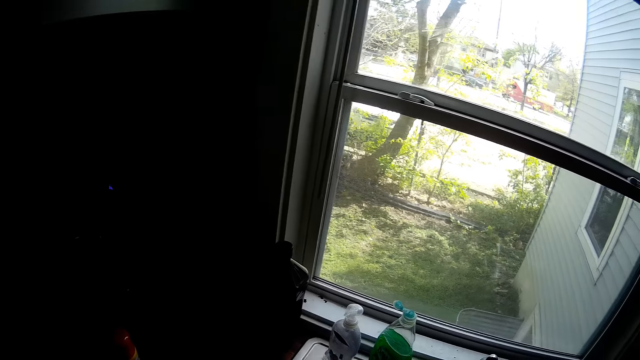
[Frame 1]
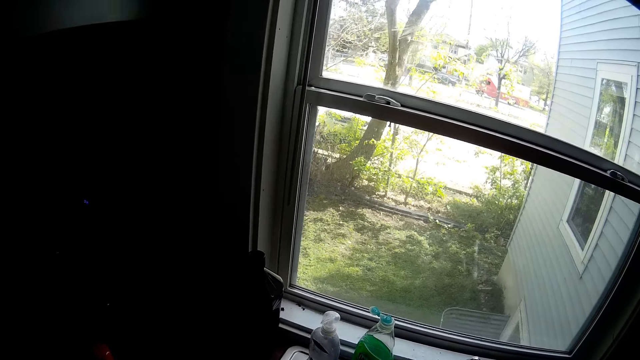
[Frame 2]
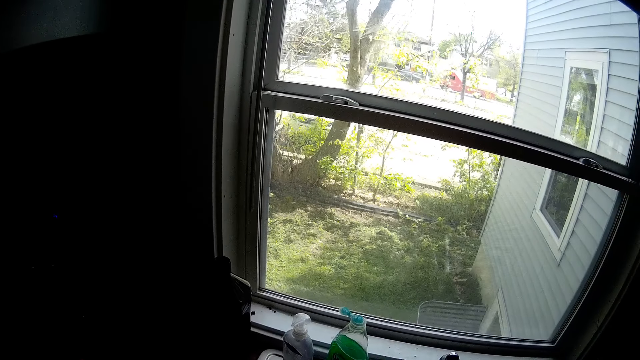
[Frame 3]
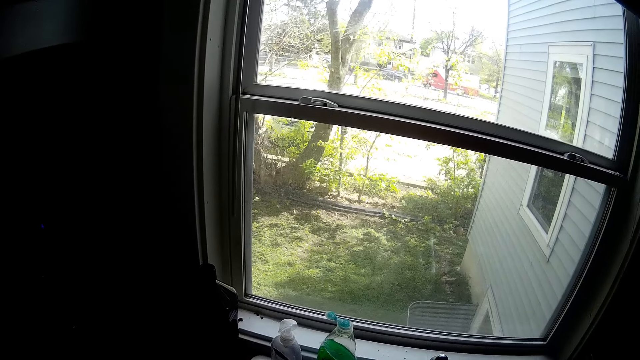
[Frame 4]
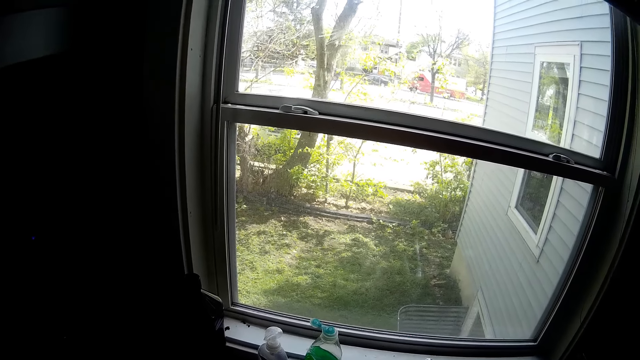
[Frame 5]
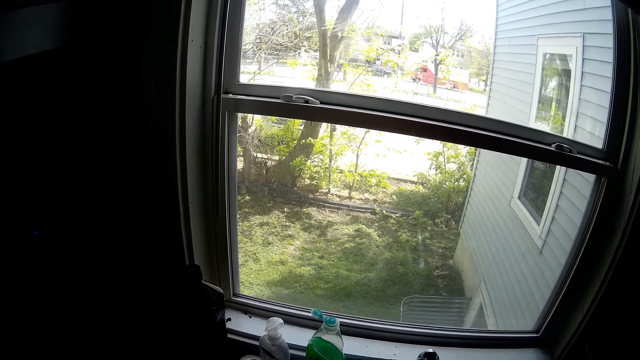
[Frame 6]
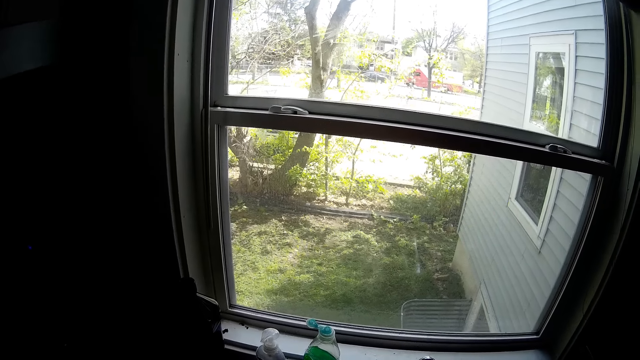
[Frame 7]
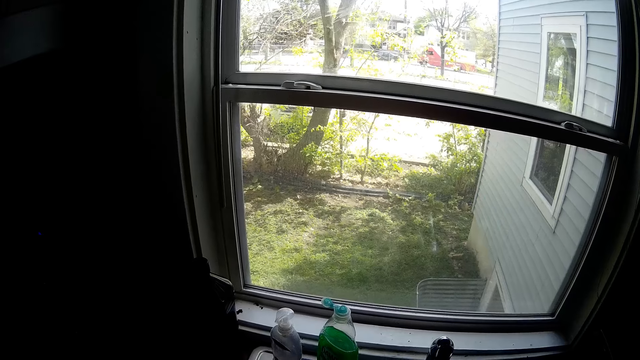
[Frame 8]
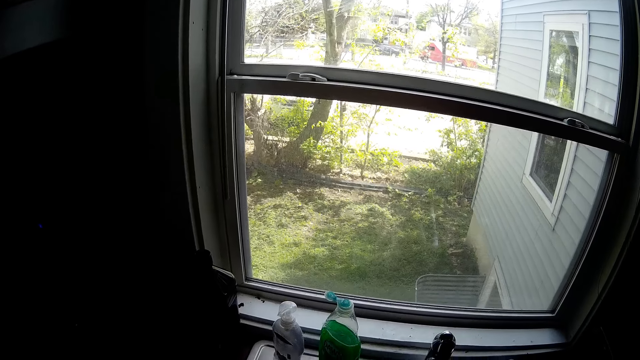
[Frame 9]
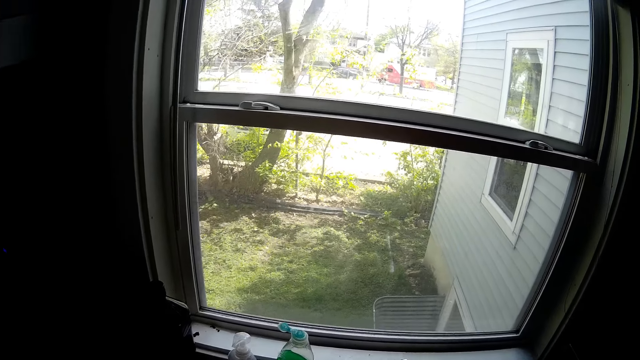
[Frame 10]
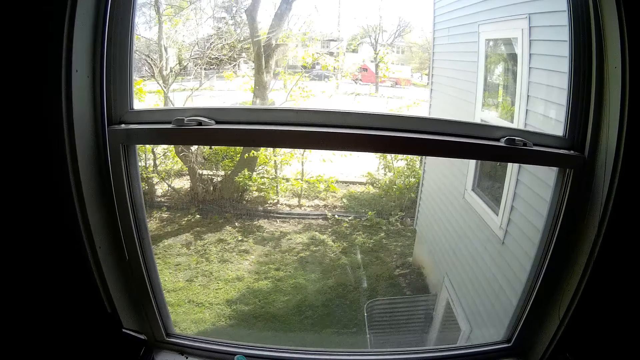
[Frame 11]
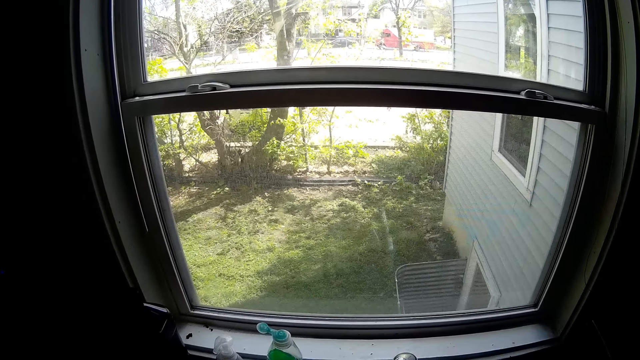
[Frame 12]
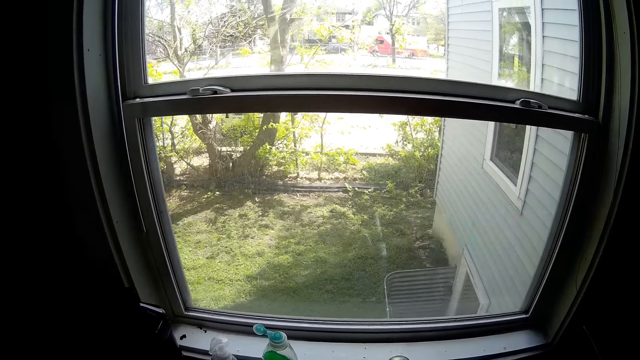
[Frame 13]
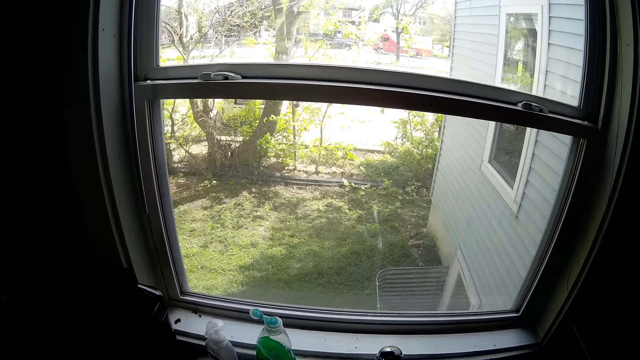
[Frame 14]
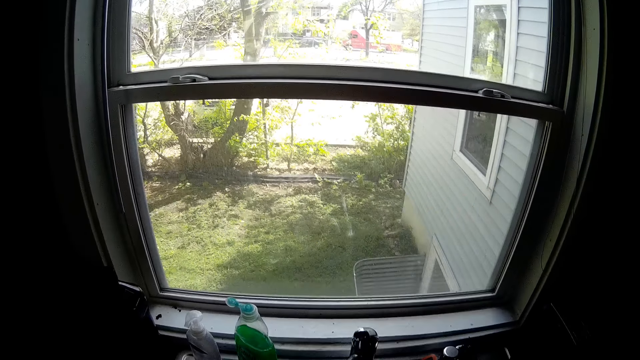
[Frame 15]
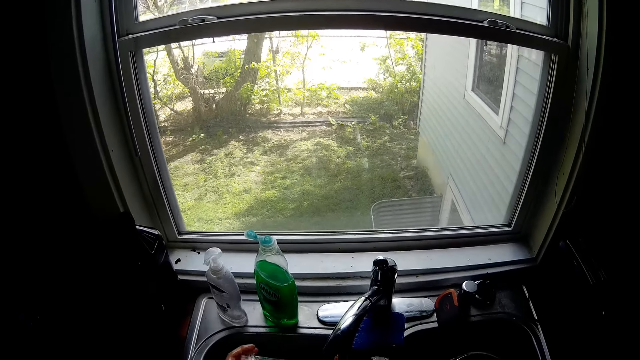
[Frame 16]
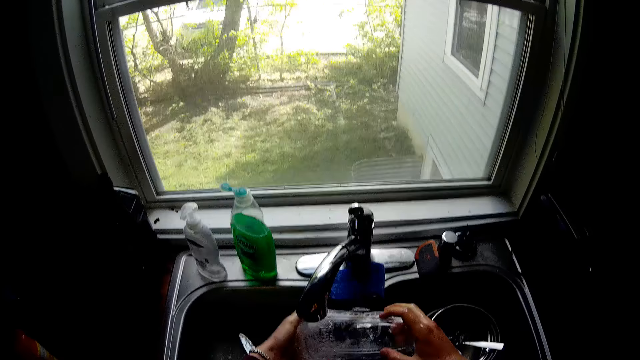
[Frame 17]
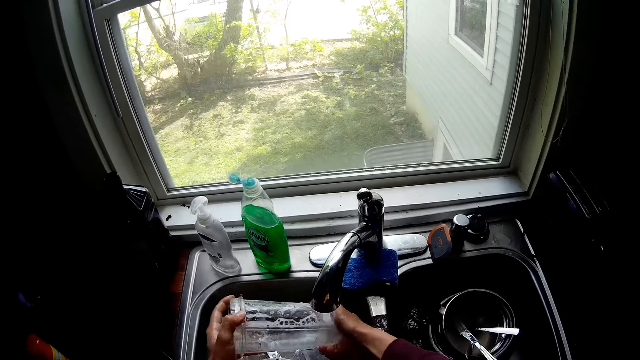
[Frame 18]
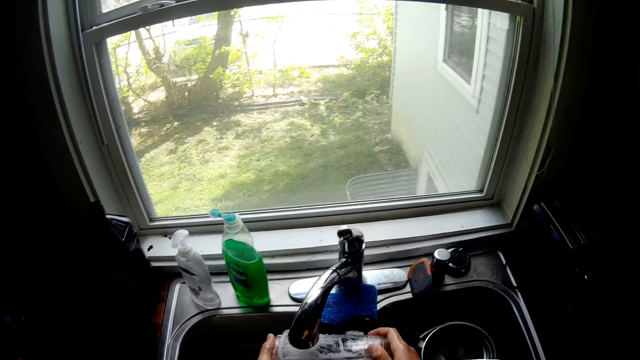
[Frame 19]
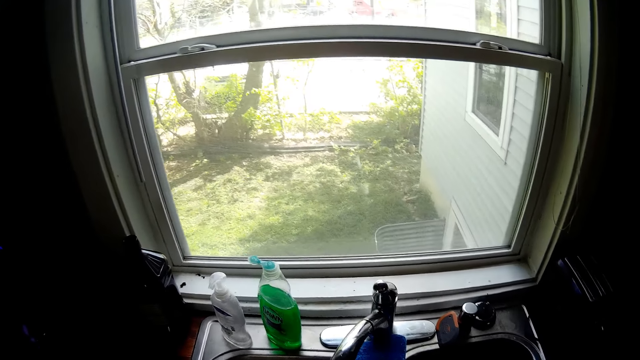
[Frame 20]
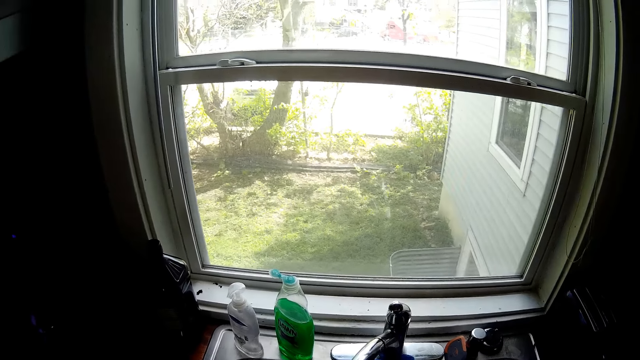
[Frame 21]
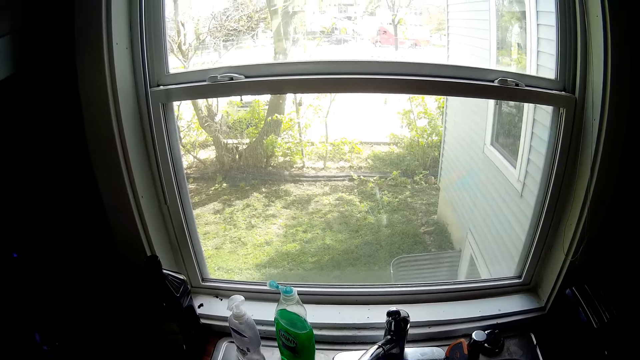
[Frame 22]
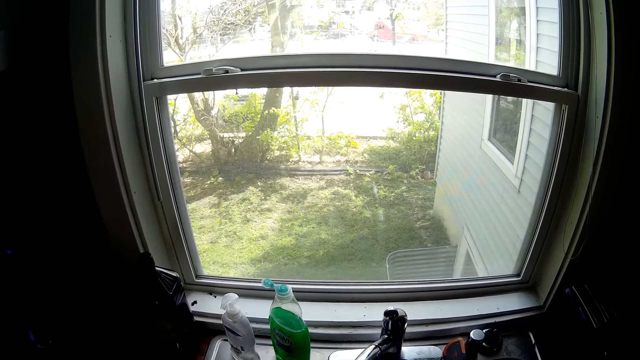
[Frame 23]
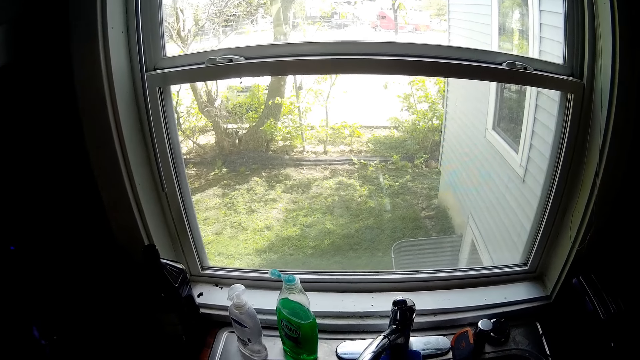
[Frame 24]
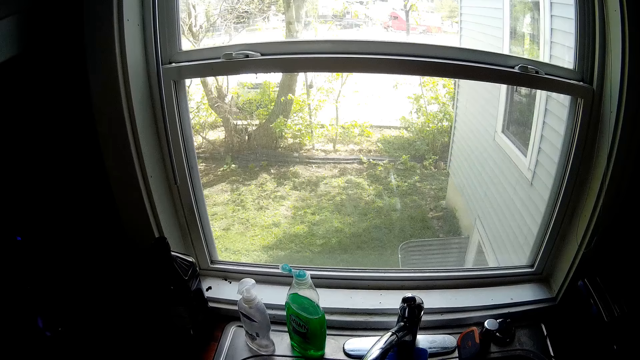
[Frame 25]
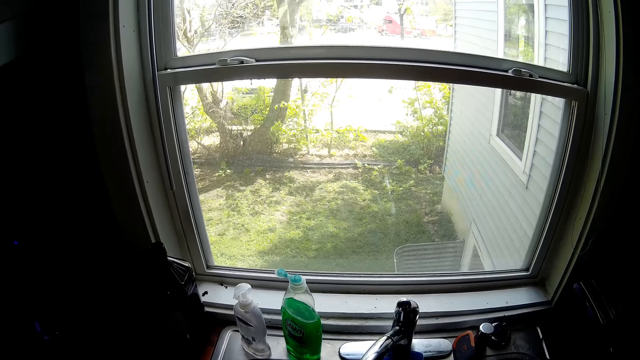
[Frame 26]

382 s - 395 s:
The camera wearer rinses a cup in the sink in the countertop with both of his hands.

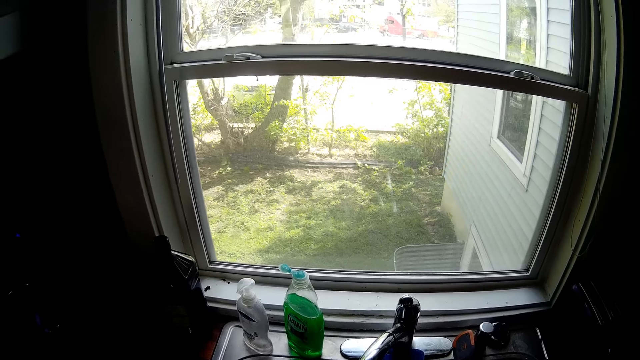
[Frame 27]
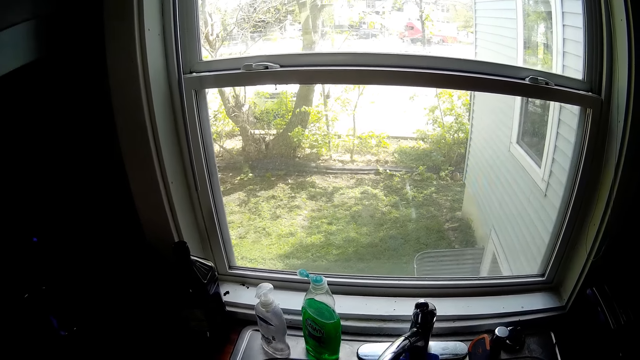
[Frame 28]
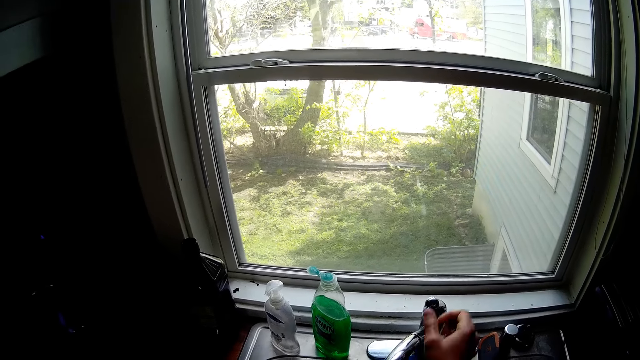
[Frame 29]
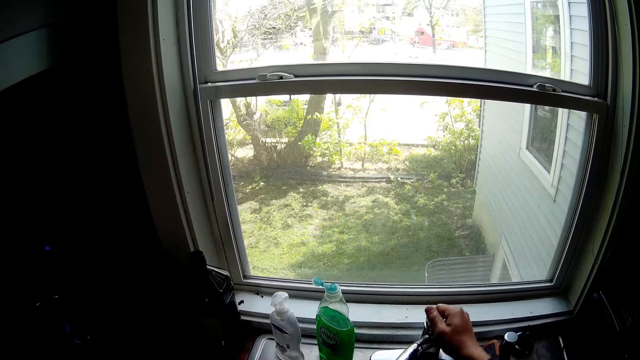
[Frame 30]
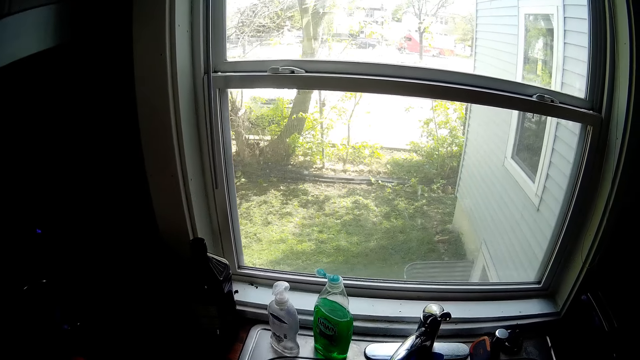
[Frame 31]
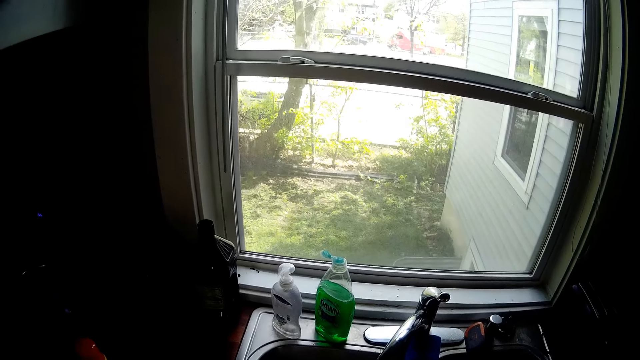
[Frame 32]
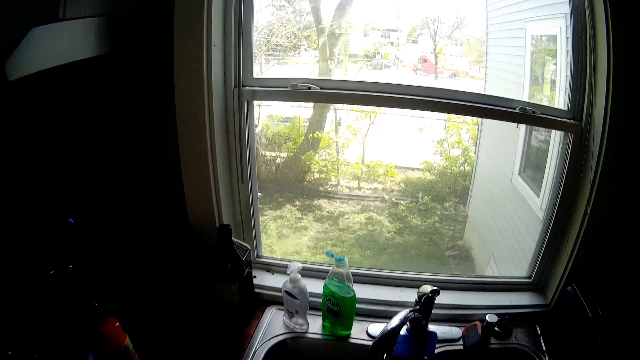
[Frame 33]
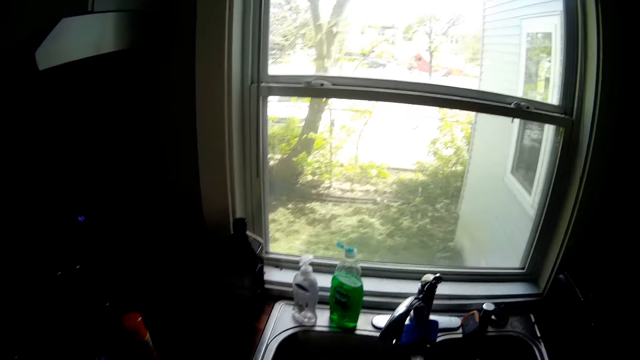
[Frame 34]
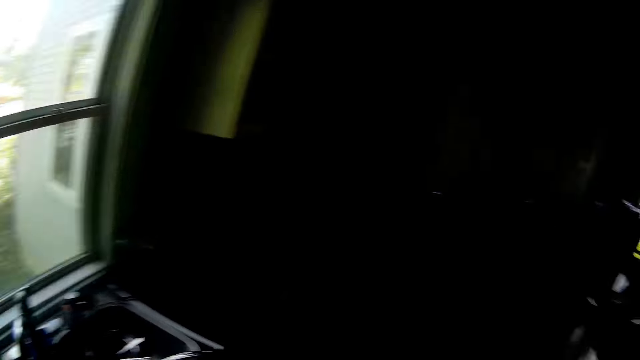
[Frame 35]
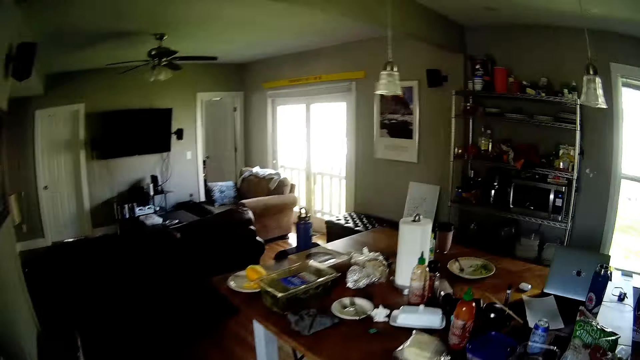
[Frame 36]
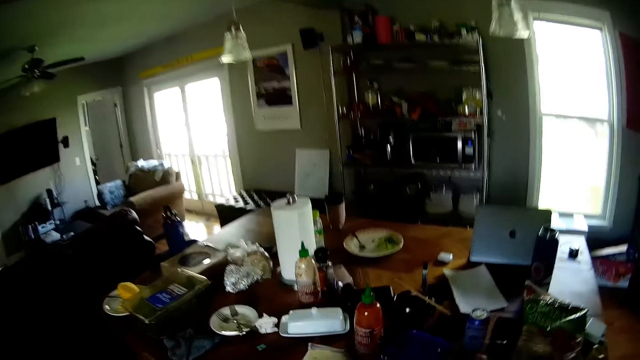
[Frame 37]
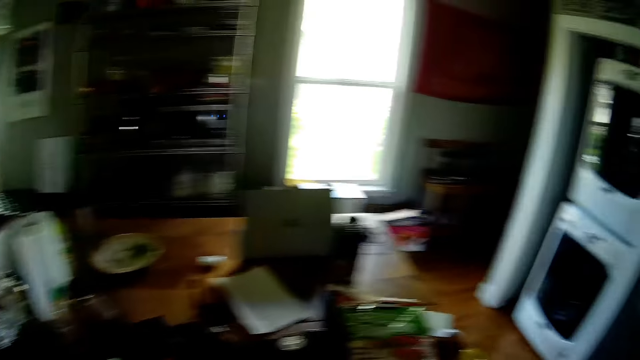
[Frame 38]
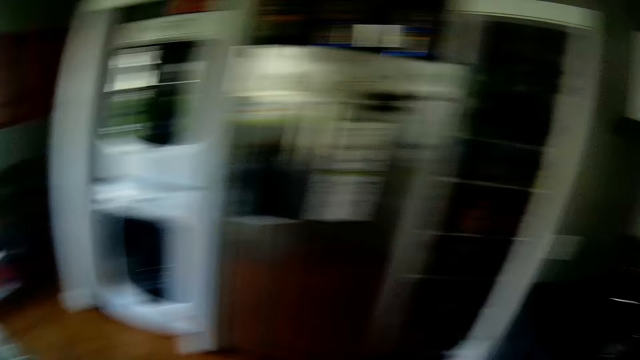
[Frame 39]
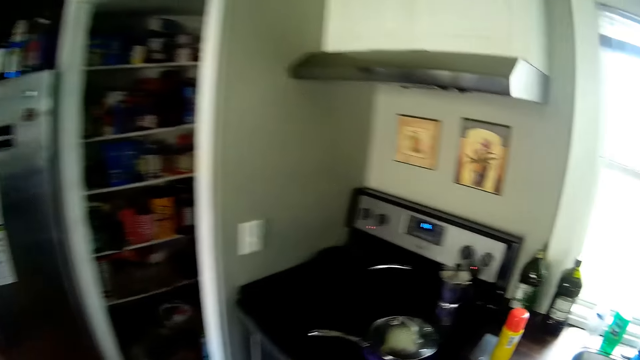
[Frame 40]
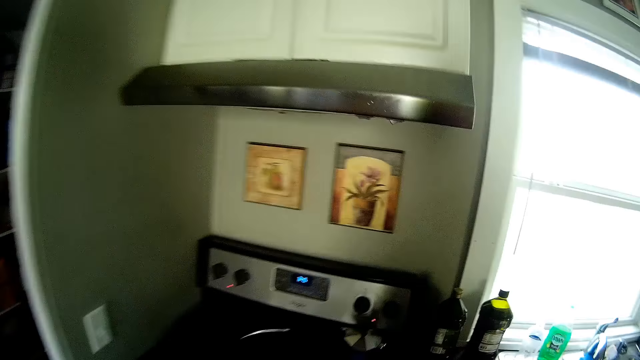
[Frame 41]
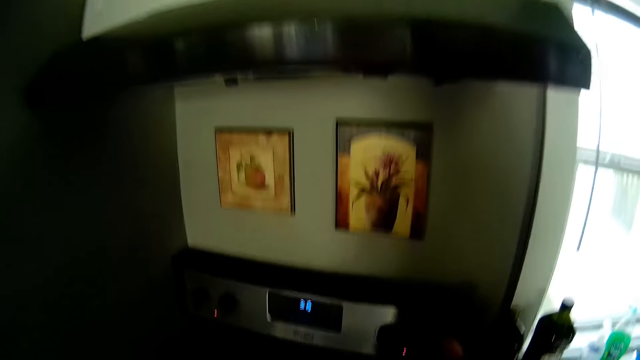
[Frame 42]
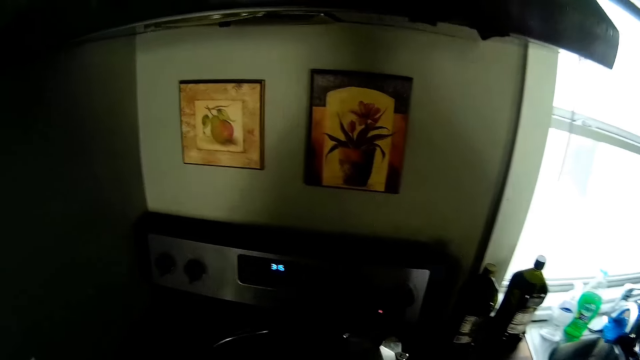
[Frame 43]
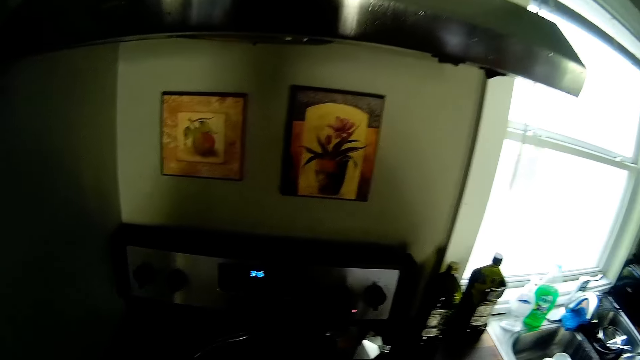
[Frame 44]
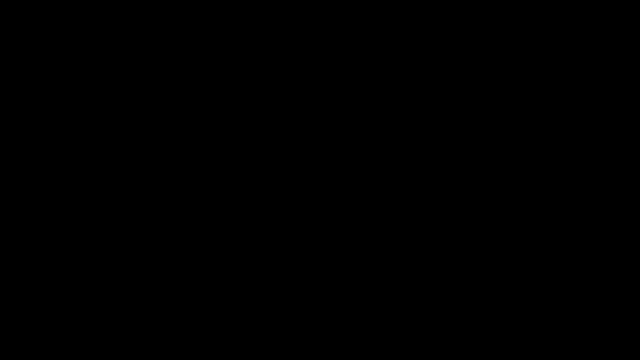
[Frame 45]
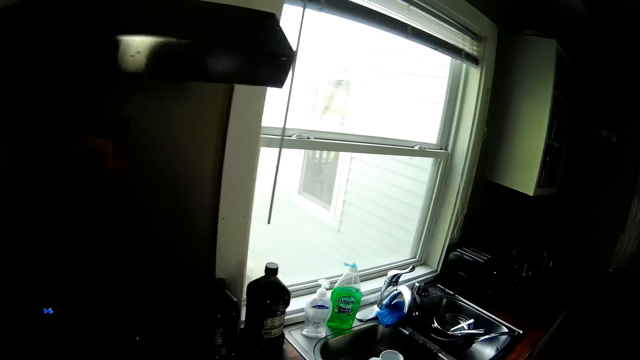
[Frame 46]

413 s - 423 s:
The camera wearer turns off the tap in the sink in the countertop with his right hand. He places the cup on the table with his left hand. He walks in the house. He turns a knob on the stove with his right hand.
